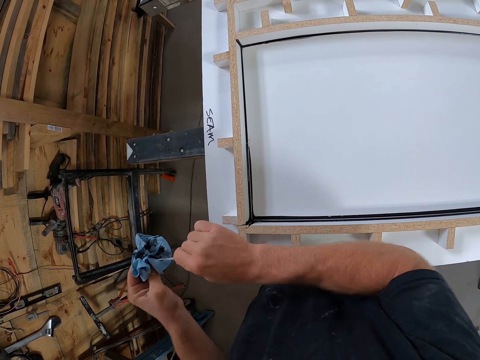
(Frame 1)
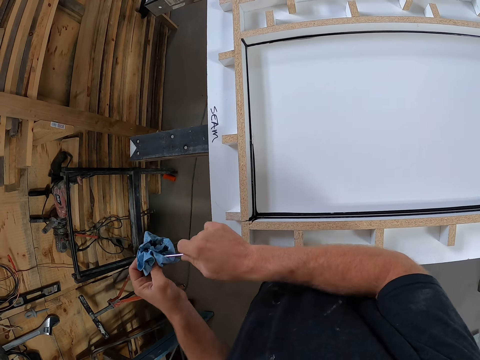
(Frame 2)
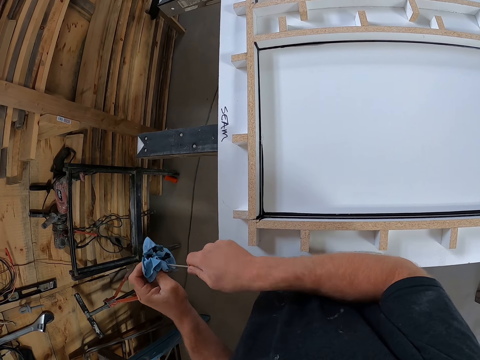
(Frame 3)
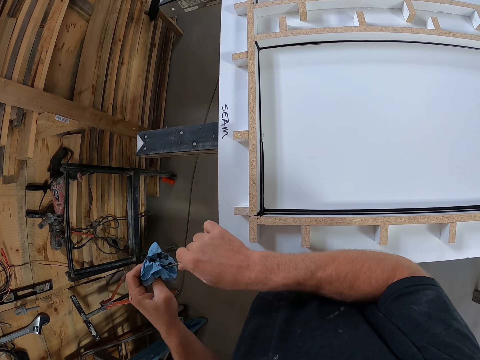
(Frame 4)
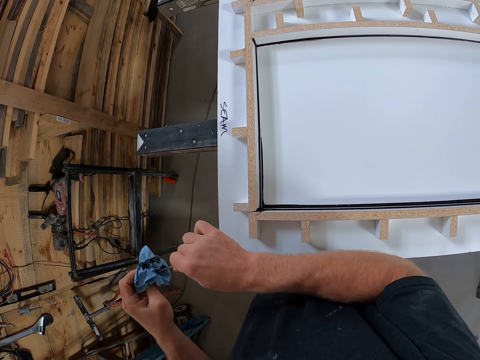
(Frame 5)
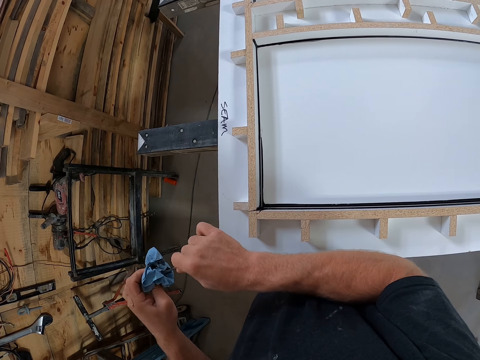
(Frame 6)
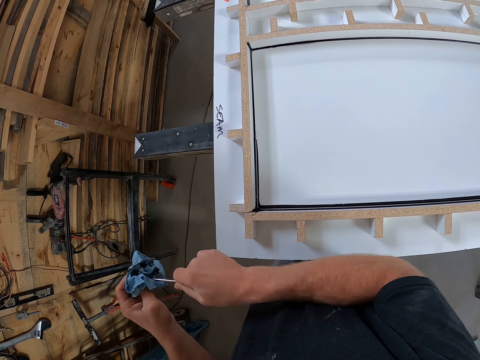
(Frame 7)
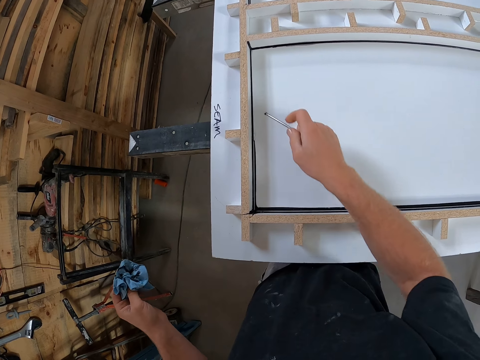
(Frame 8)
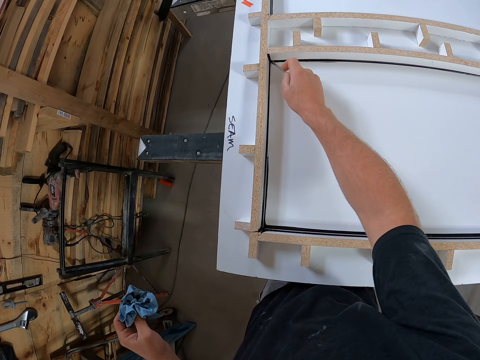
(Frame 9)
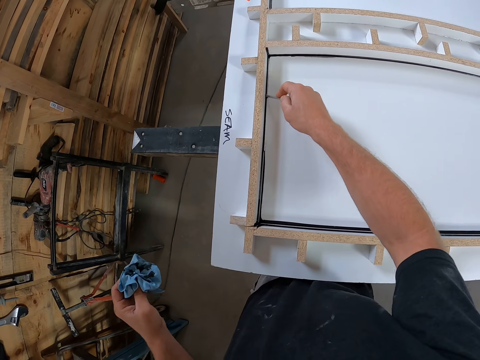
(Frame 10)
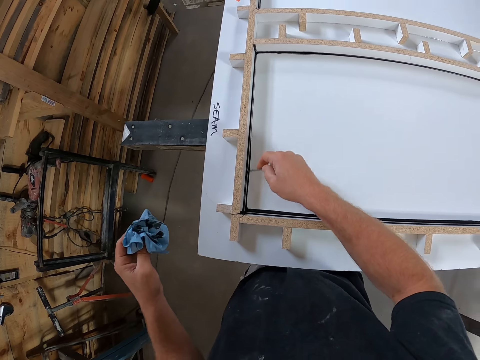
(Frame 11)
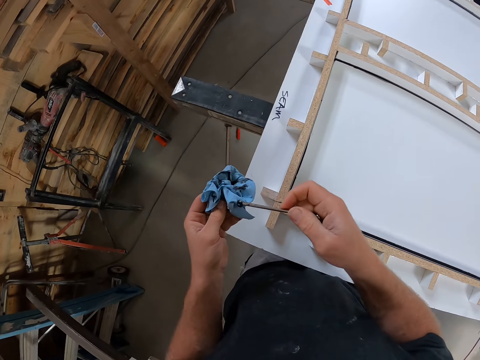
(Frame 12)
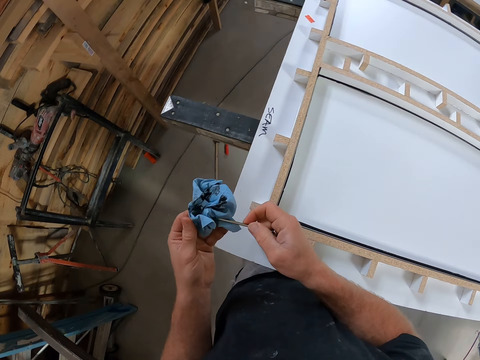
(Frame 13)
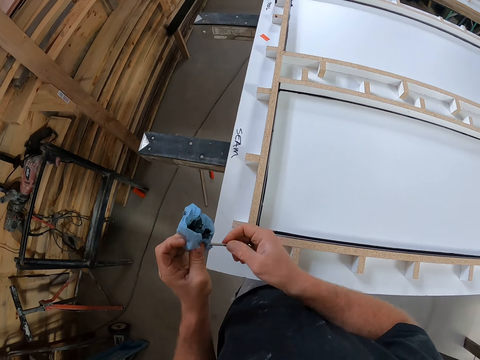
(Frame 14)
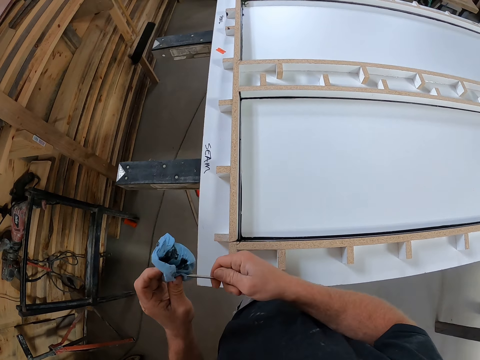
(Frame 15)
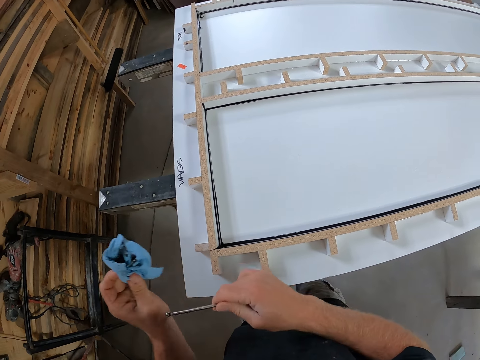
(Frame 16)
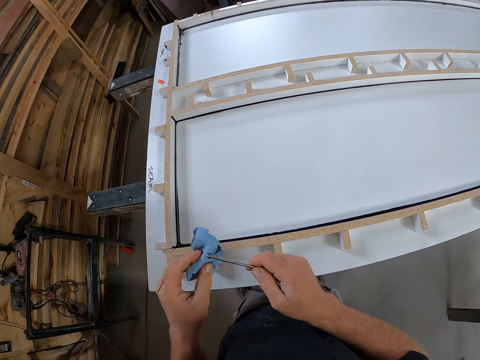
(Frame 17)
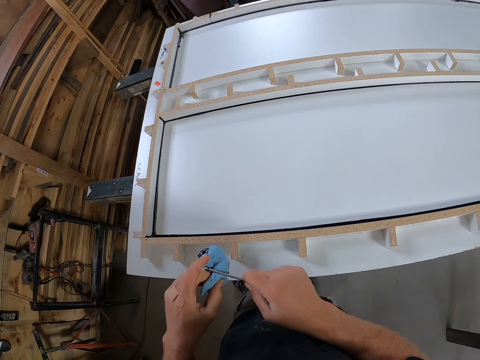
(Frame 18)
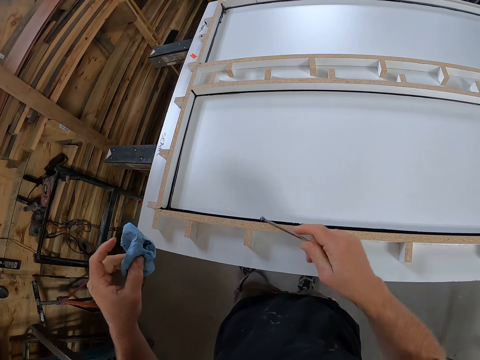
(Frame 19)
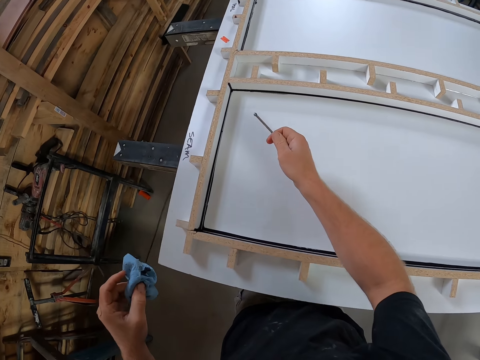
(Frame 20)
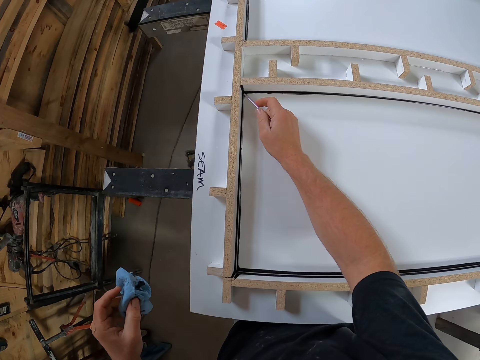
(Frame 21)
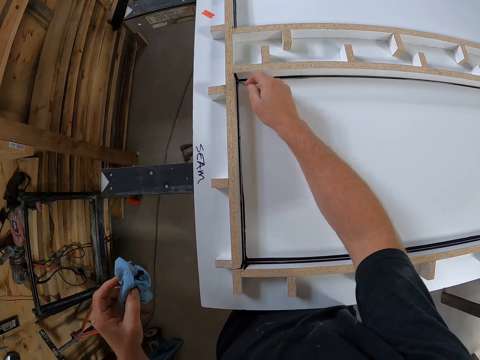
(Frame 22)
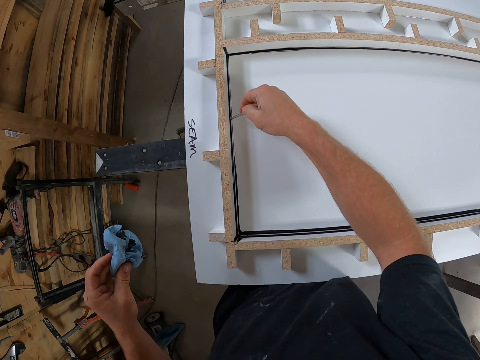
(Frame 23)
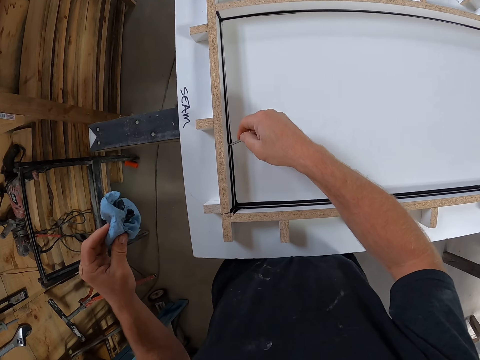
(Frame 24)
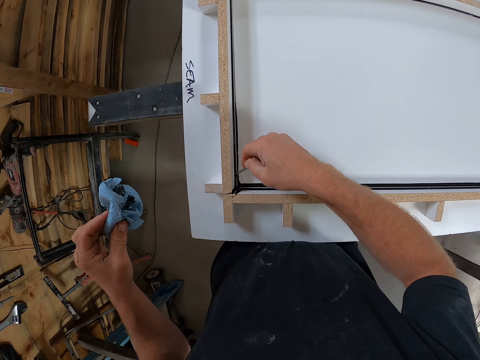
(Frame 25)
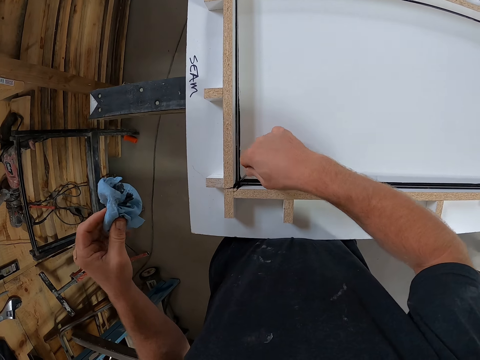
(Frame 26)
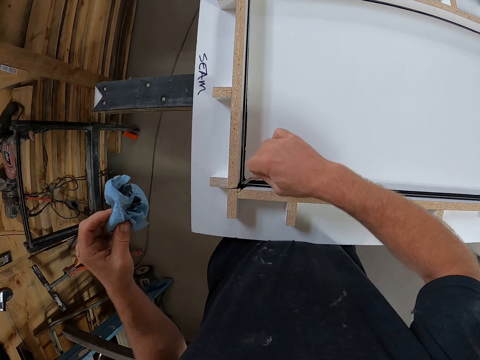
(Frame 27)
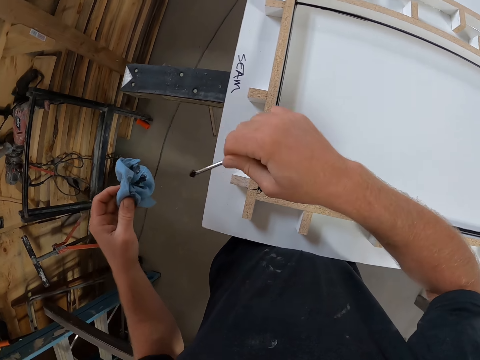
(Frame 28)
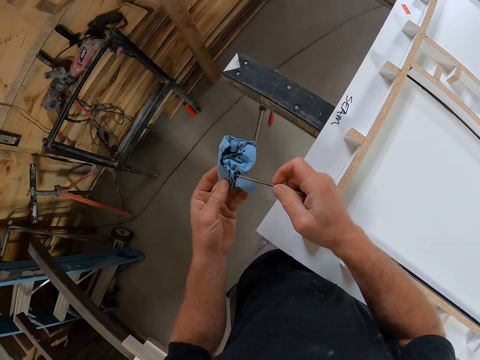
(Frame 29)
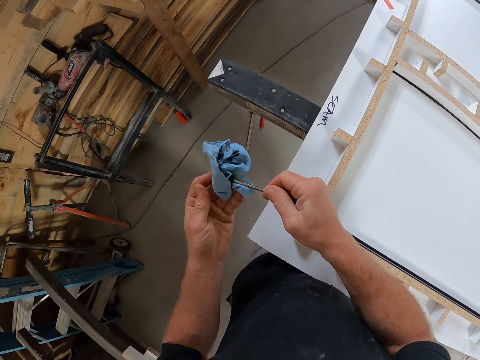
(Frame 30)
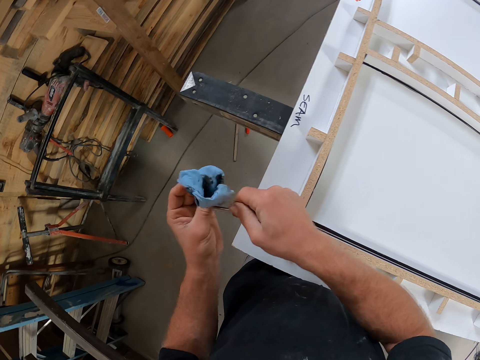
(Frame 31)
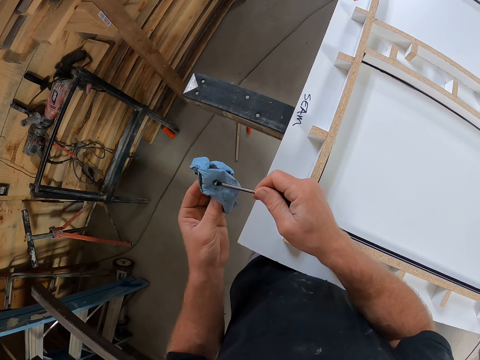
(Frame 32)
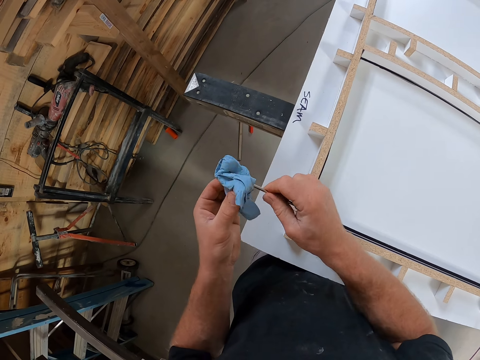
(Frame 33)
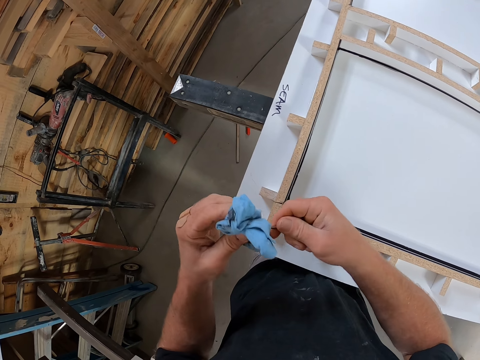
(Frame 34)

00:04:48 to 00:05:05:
The camera wearer packs some excess sealant in the edge of the table with the small iron. He cleans the small iron on the paper towel. He packs some excess sealant in the edge of the table with the small iron. He cleans the small iron on the paper towel.

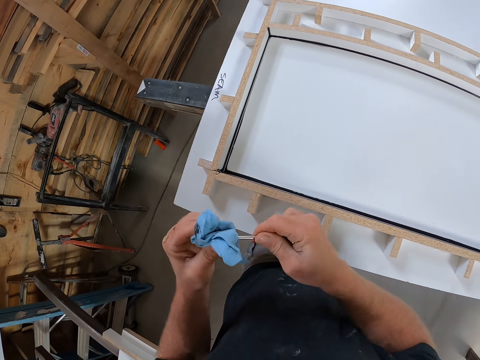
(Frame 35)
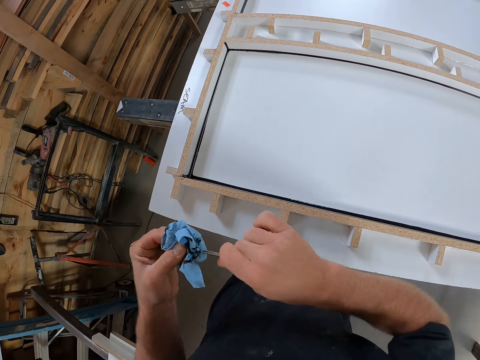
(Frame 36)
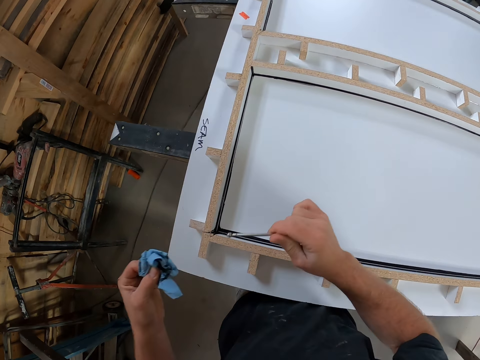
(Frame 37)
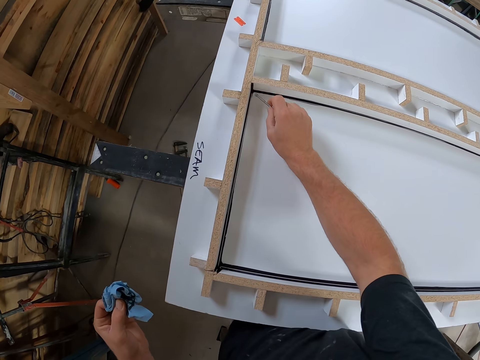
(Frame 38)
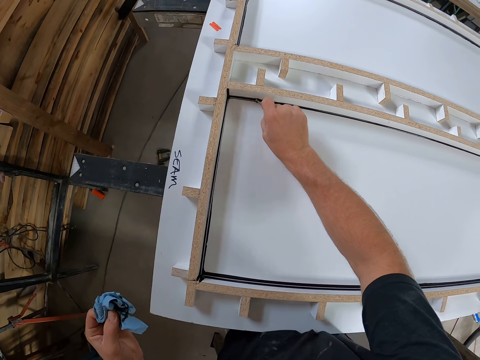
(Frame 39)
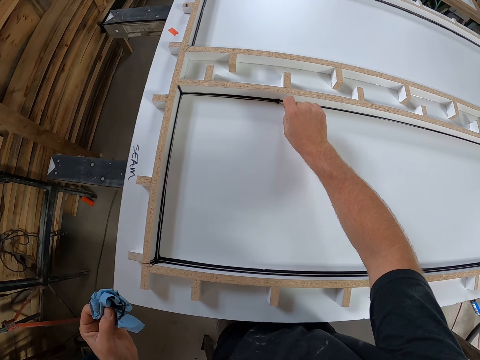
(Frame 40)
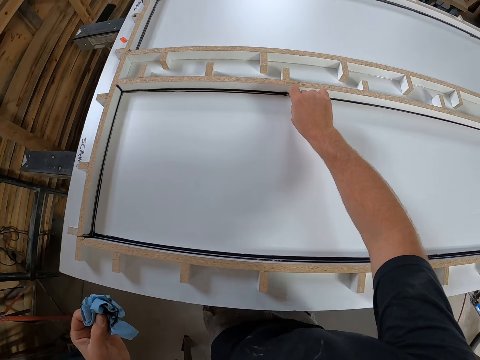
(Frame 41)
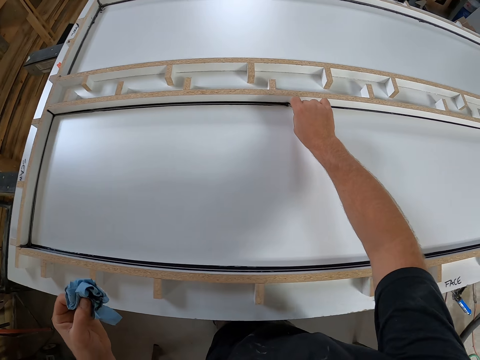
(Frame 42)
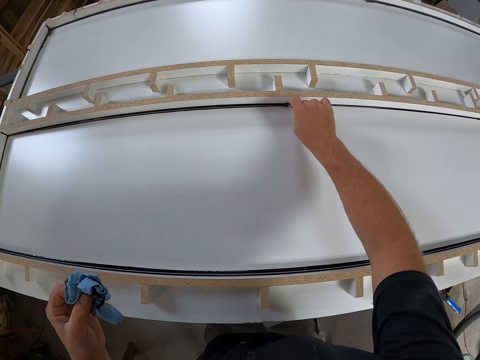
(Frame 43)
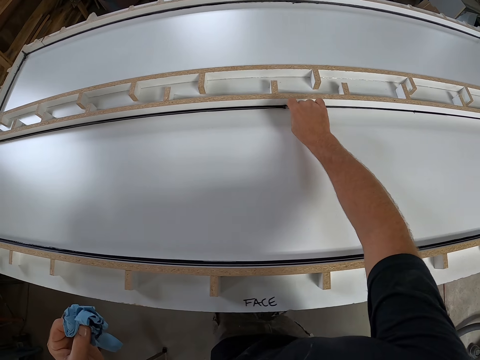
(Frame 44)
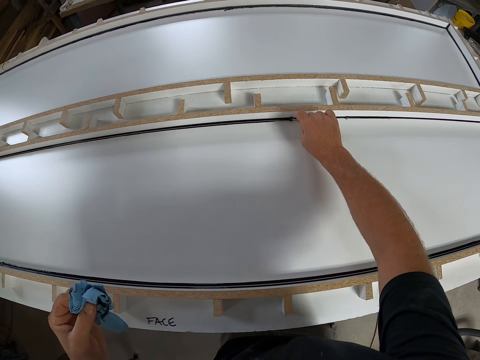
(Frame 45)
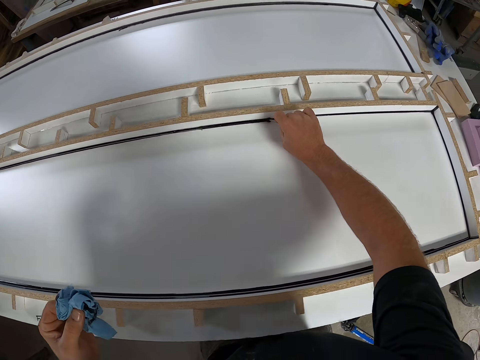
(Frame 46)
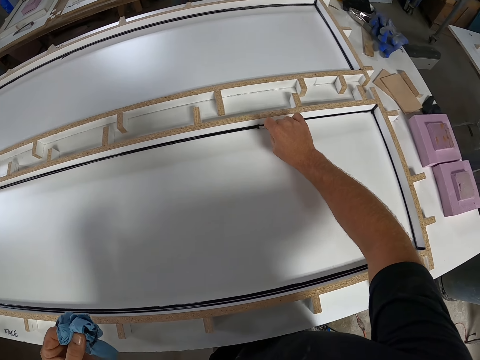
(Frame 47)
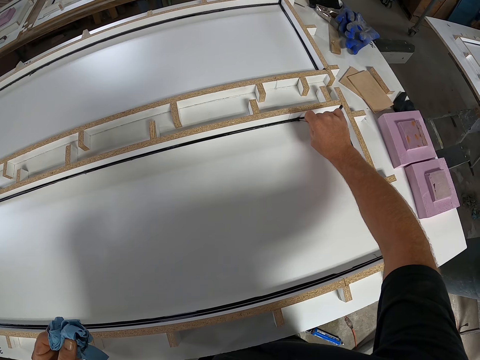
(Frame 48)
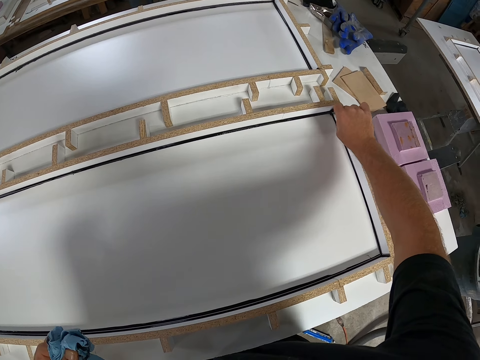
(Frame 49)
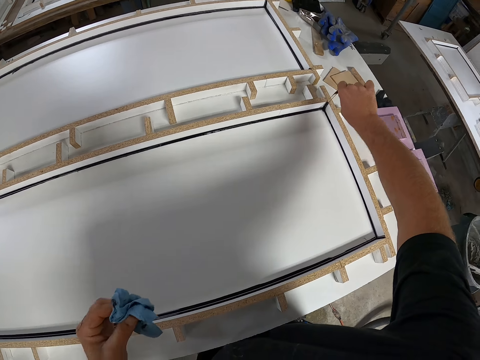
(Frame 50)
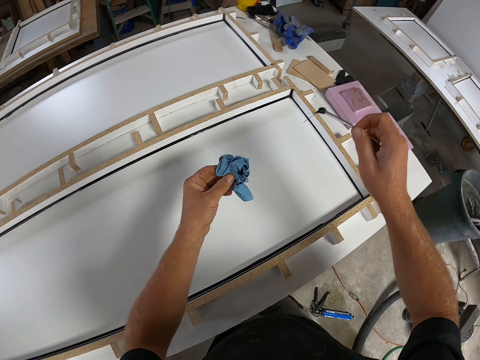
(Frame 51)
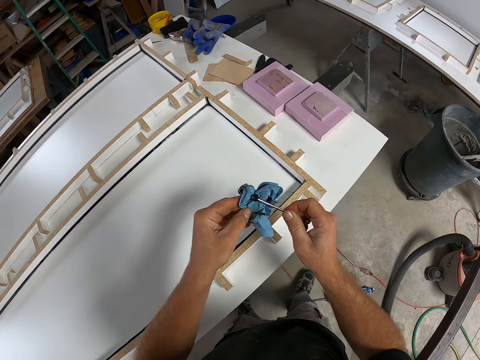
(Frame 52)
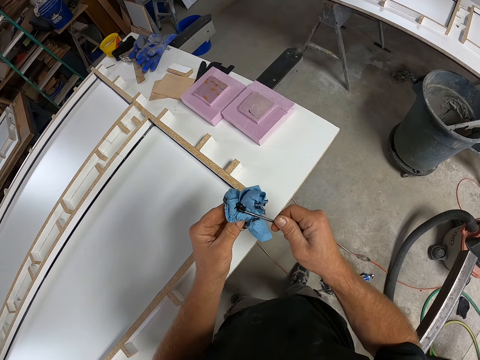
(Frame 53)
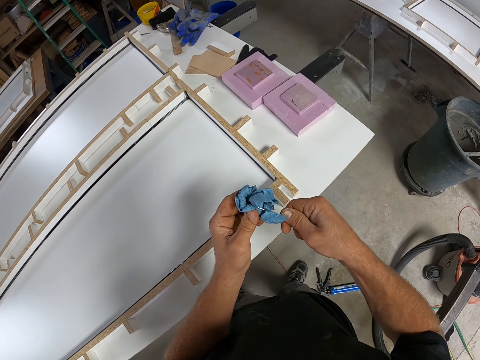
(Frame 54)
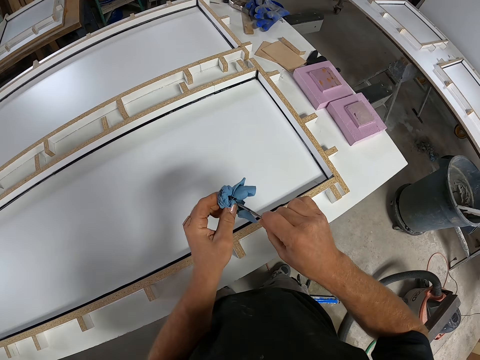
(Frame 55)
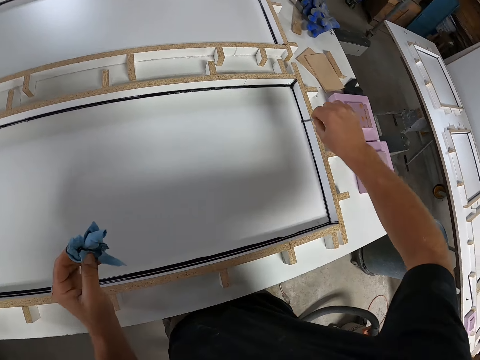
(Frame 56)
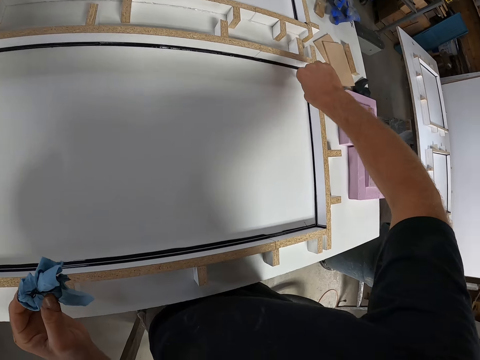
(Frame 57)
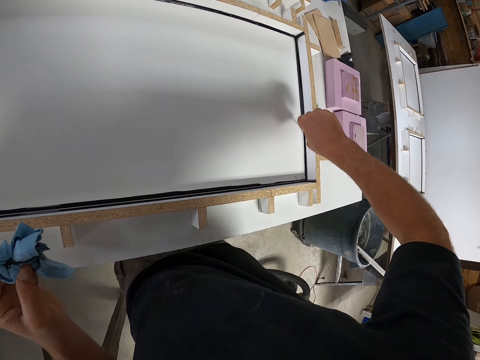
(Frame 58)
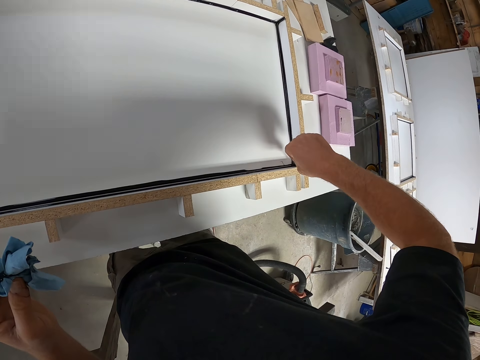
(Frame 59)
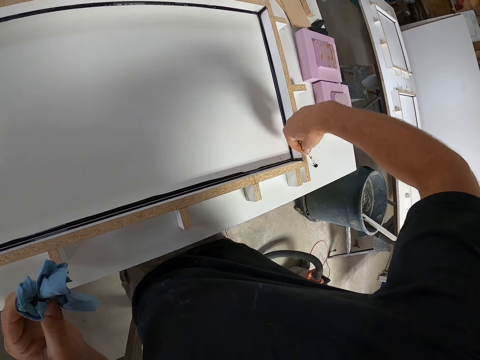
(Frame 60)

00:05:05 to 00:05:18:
The camera wearer packs some excess sealant in the edge of the table with the small iron. He cleans the small iron on the paper towel. He packs some excess sealant in the edge of the table with the small iron.
